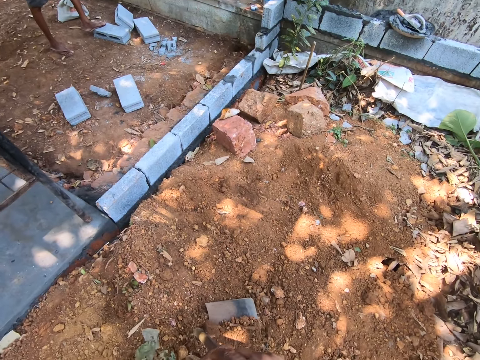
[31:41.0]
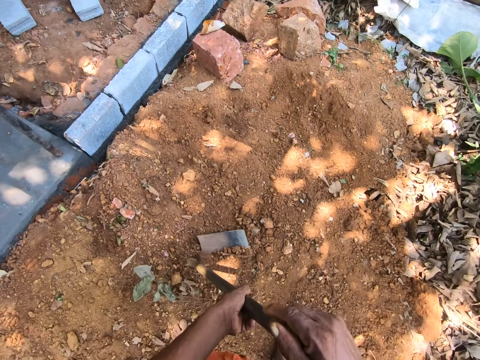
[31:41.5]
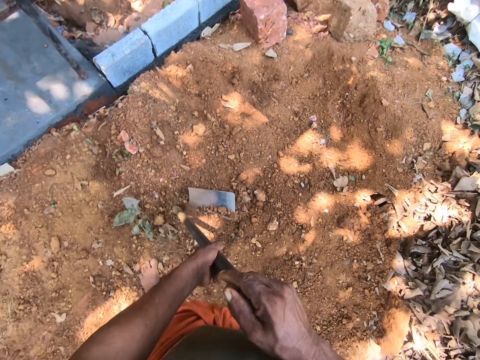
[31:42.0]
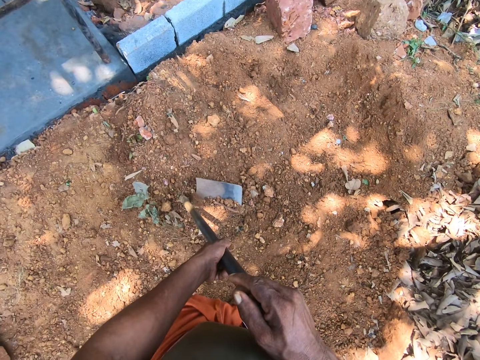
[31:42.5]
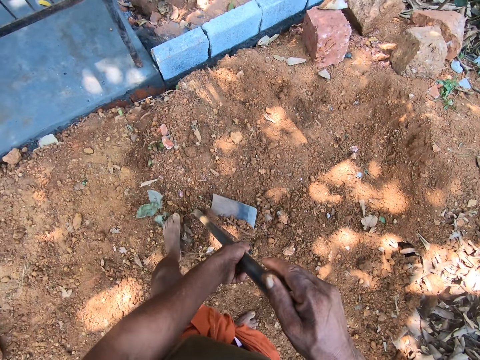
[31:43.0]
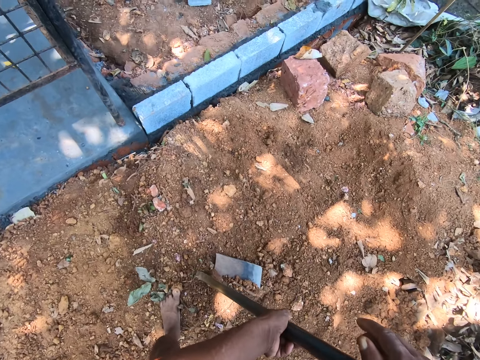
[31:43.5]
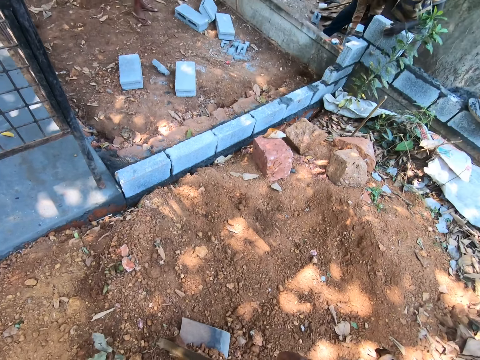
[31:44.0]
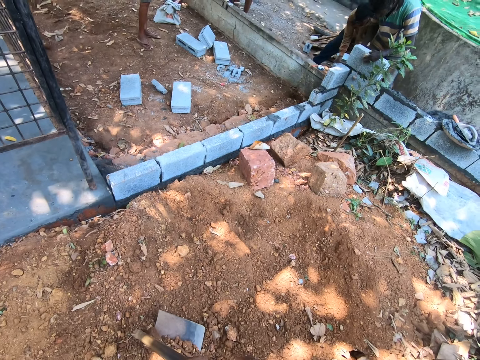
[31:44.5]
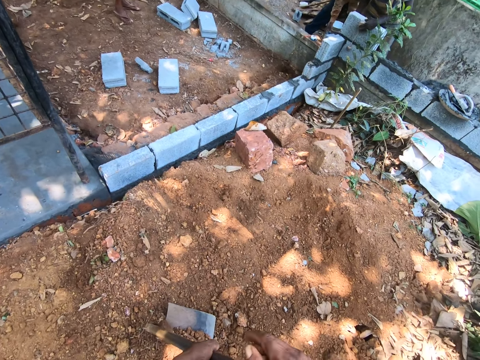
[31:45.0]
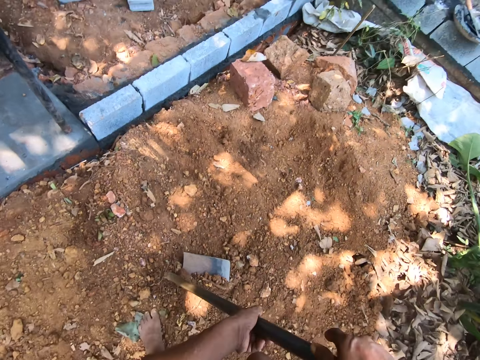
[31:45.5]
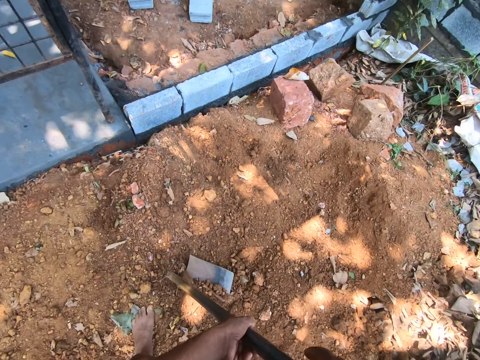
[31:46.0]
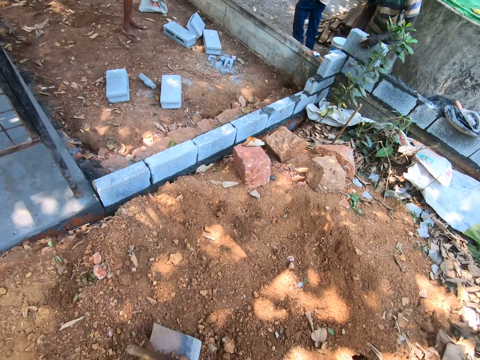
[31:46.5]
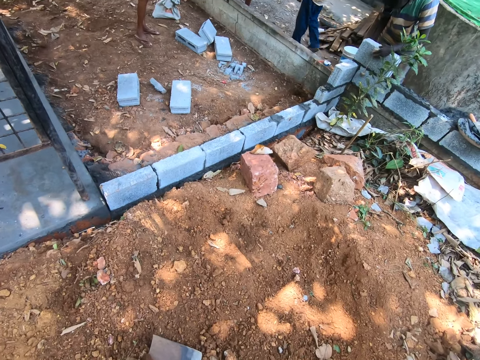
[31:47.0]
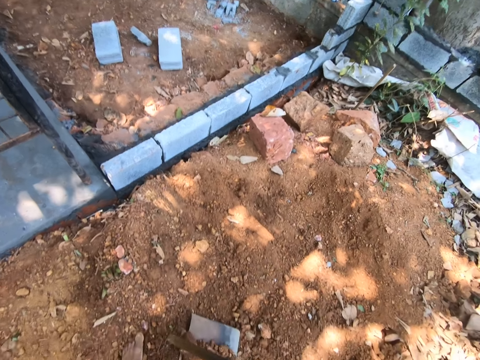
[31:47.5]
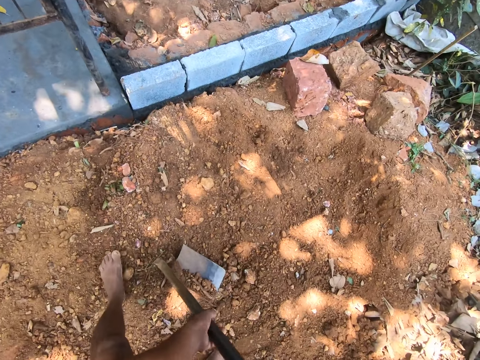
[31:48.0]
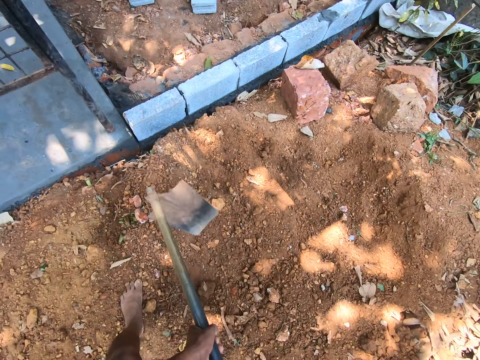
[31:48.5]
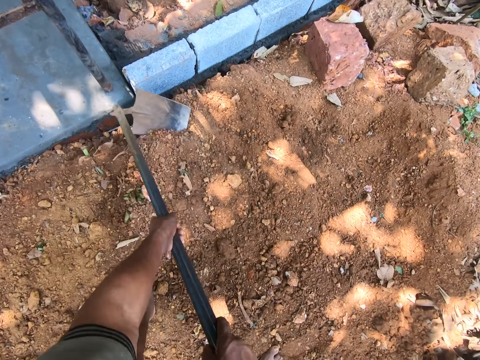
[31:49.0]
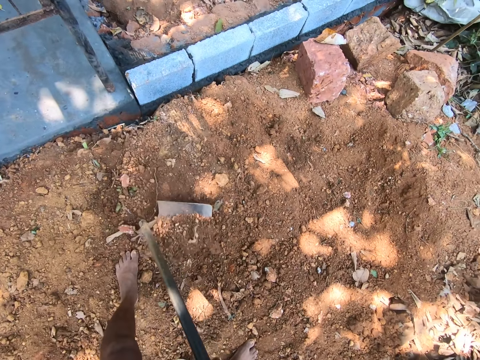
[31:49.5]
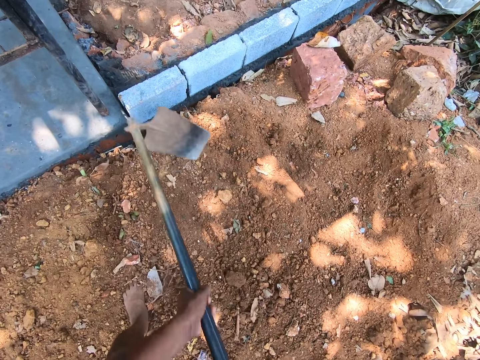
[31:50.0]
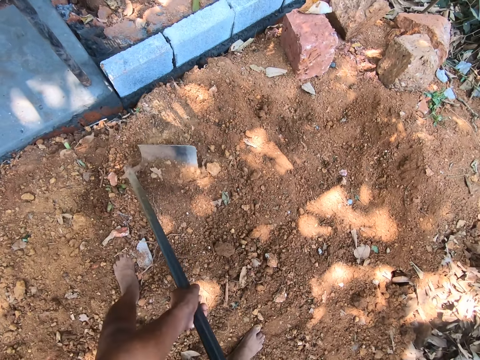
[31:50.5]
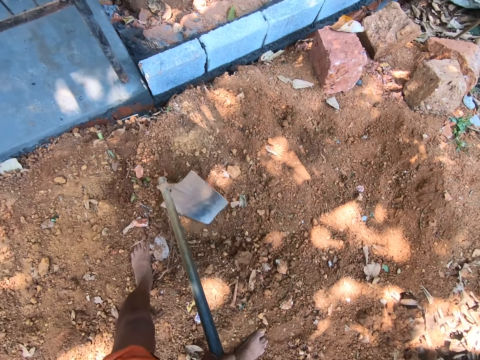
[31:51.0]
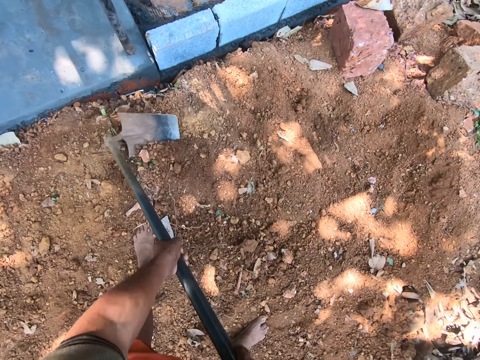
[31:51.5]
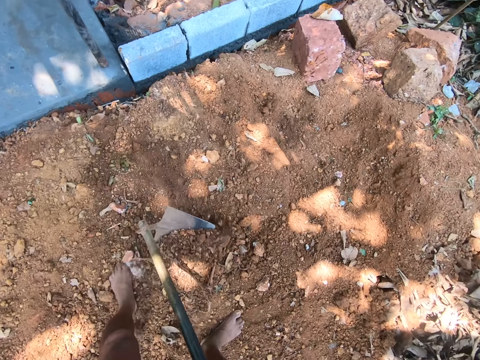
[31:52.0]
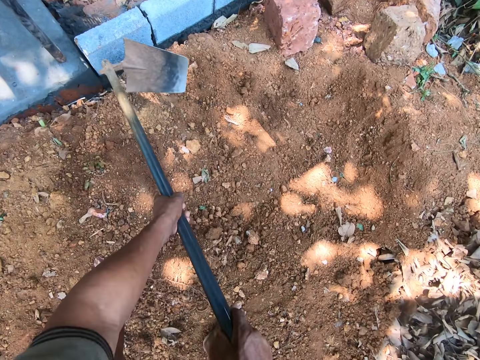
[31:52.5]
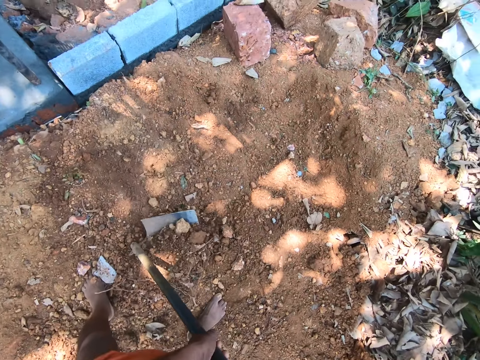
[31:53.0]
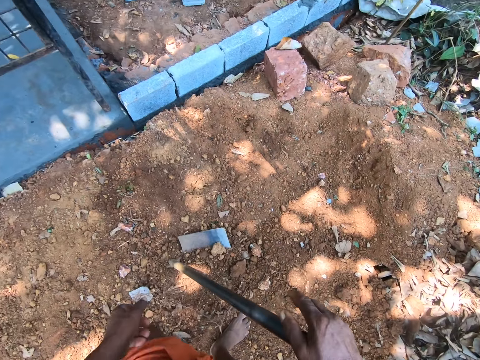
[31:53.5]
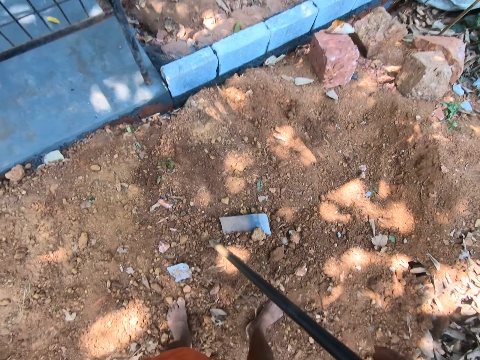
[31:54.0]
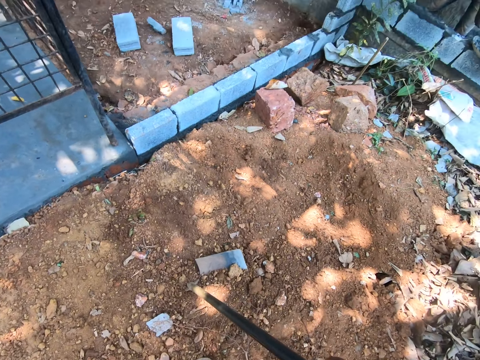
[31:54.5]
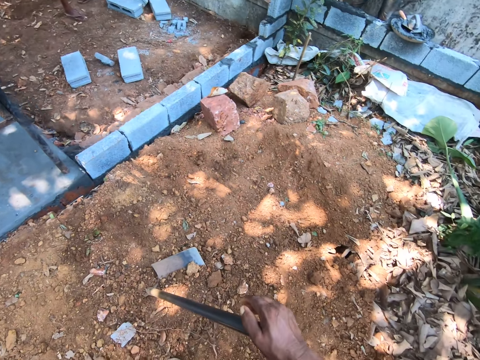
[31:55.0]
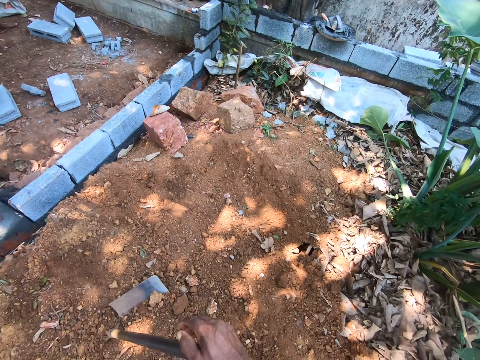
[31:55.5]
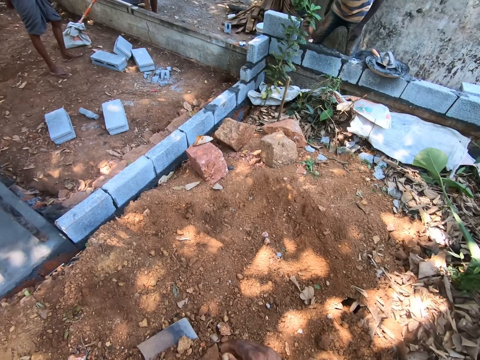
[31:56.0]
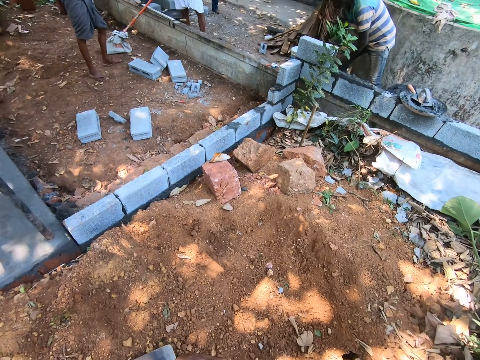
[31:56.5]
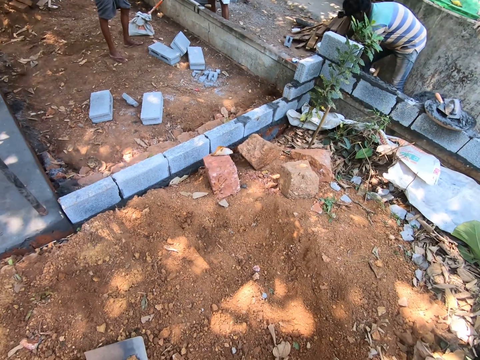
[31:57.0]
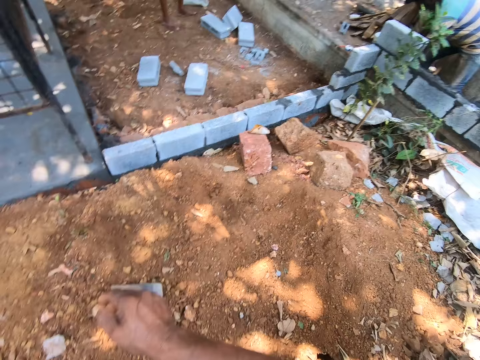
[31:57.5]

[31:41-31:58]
A man measures the brick with a rope. The camera wearer digs the ground with the digging hoe in his hands. He holds the digging hoe in an upright position with his right hand.

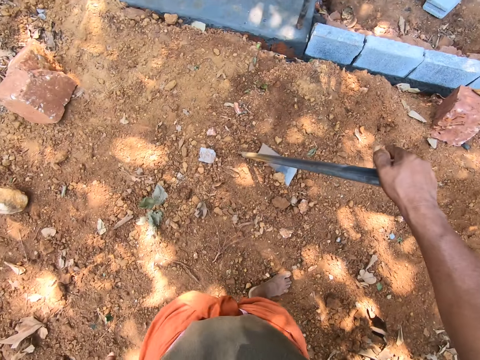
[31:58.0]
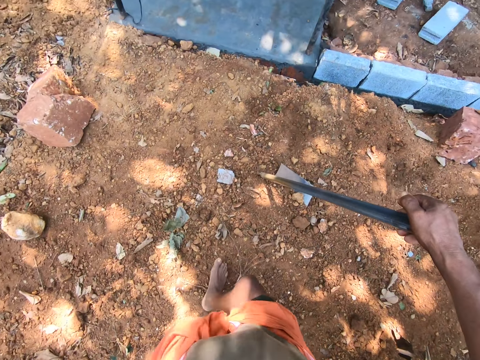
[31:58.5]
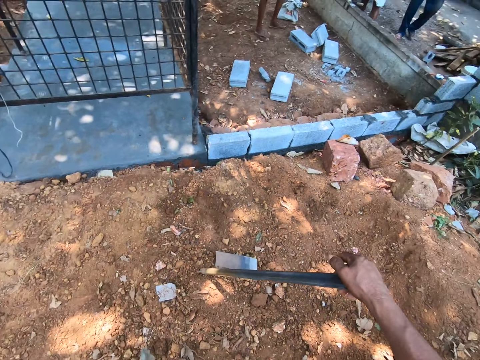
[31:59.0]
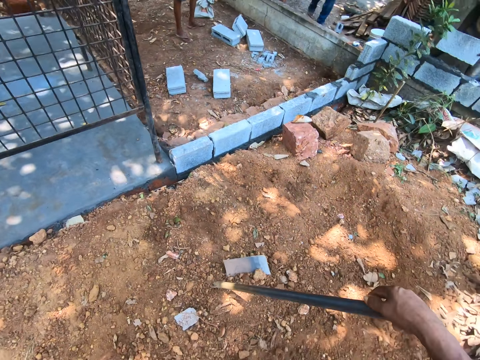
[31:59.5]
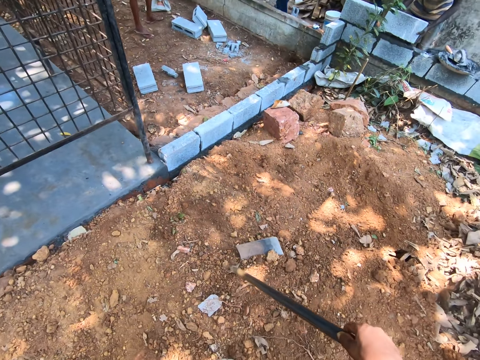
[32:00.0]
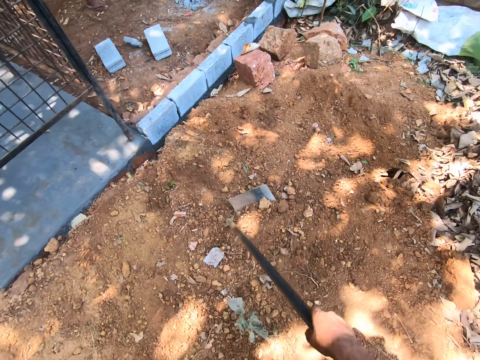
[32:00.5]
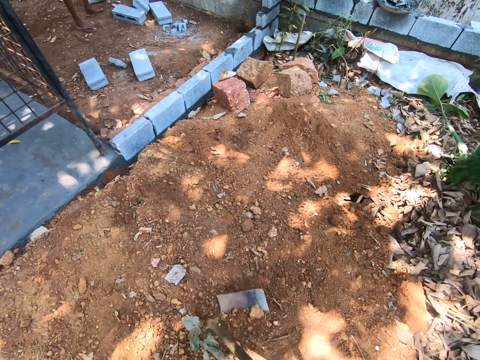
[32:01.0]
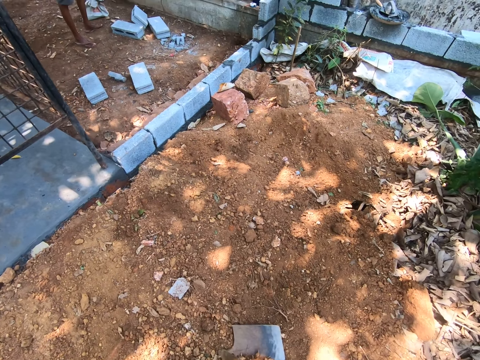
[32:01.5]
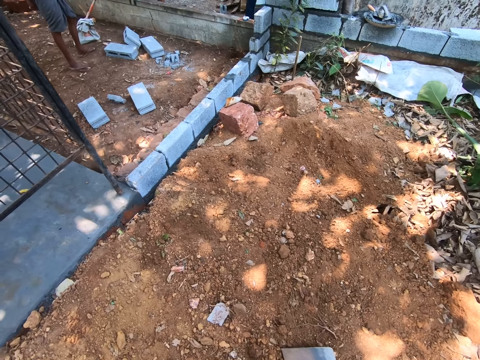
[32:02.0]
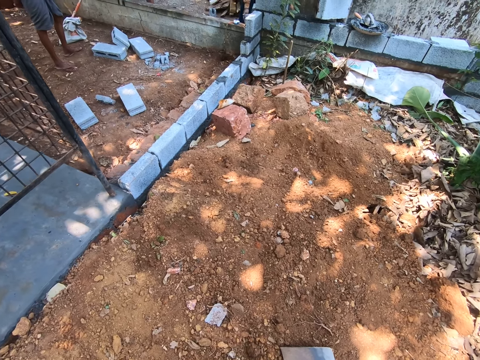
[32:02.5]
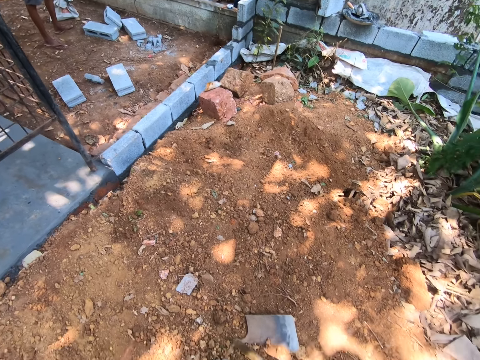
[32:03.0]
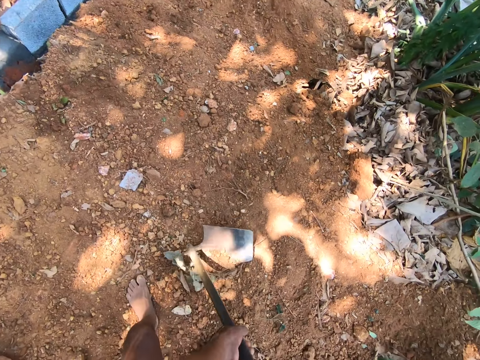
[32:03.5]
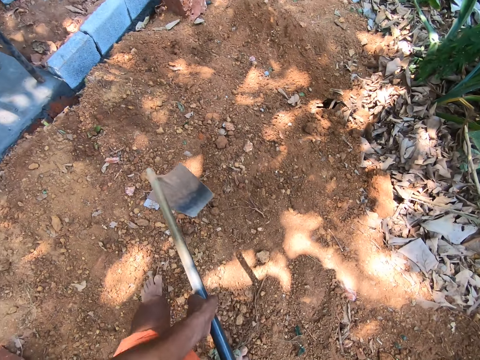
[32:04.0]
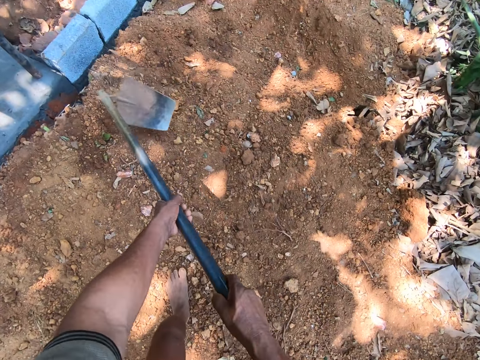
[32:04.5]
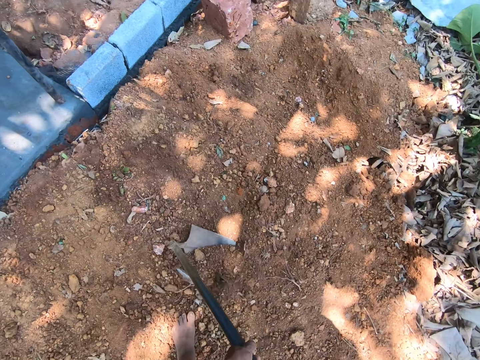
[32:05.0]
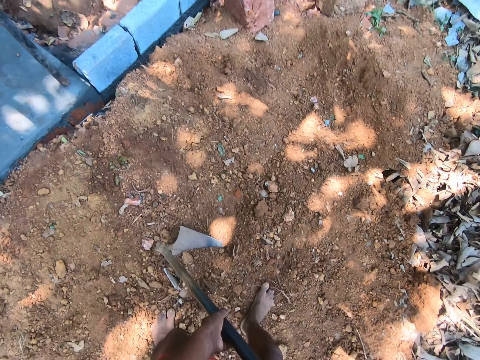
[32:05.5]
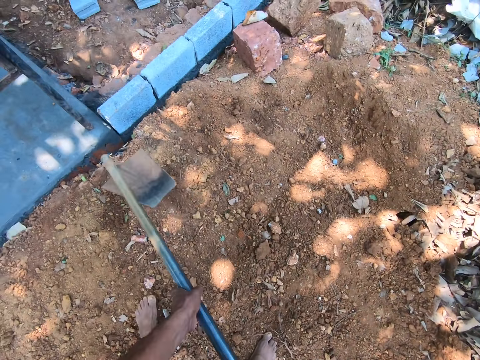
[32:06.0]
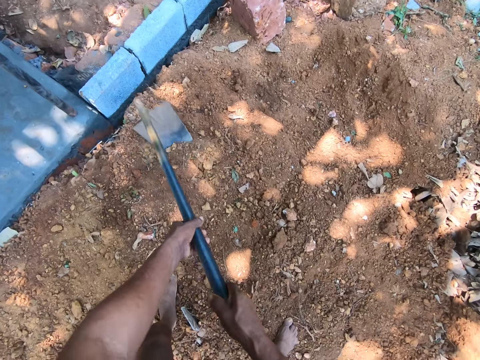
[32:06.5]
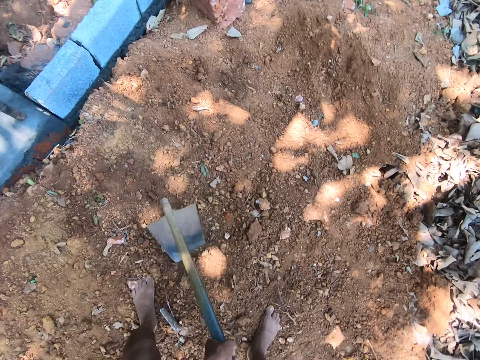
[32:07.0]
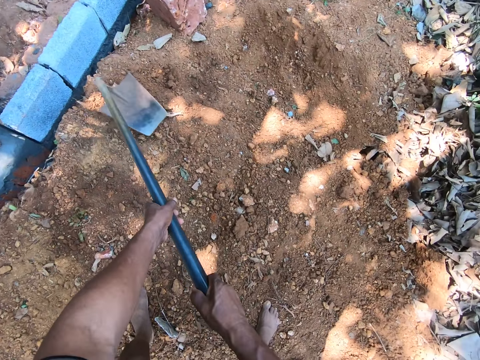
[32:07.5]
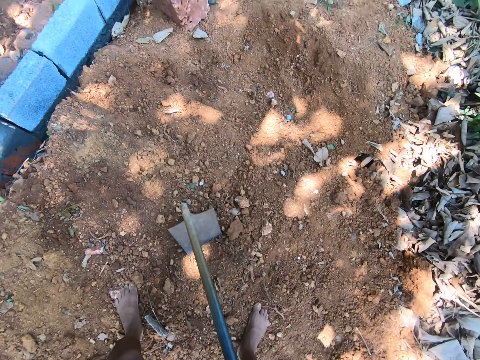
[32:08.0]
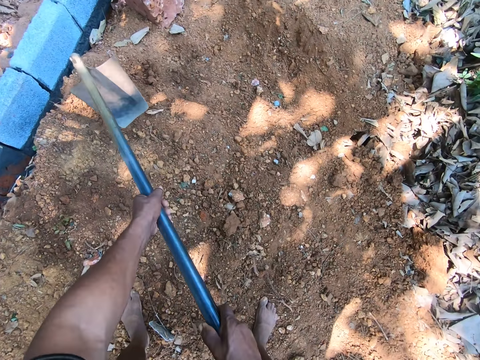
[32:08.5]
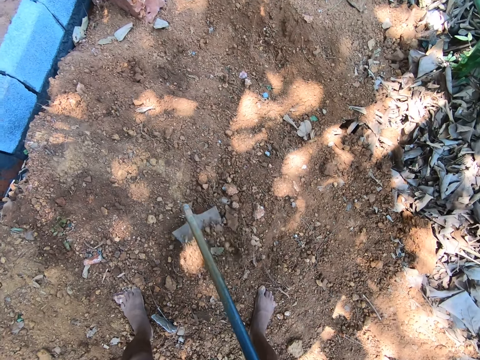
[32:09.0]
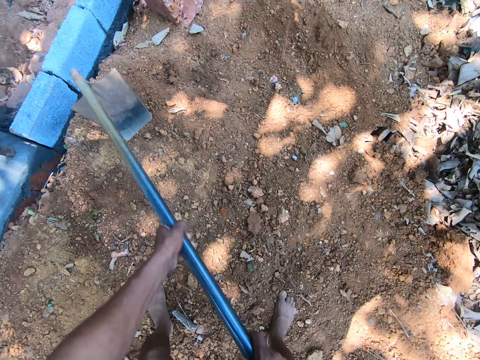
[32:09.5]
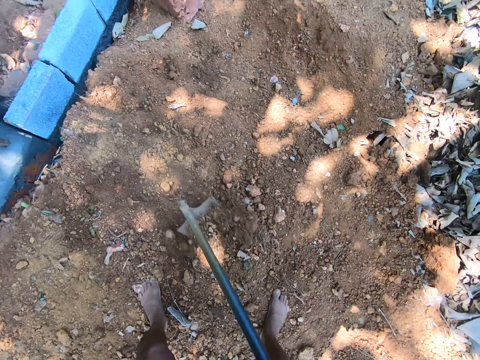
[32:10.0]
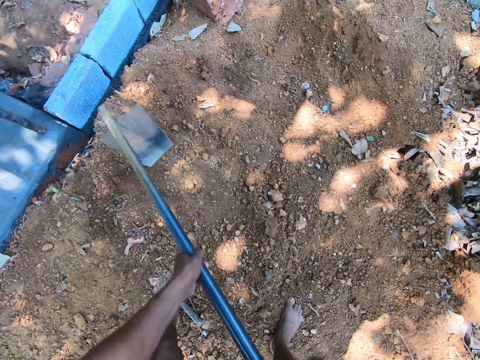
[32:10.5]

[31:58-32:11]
The camera wearer drags the hoe on the ground. He digs the ground with the digging hoe in his hands.
